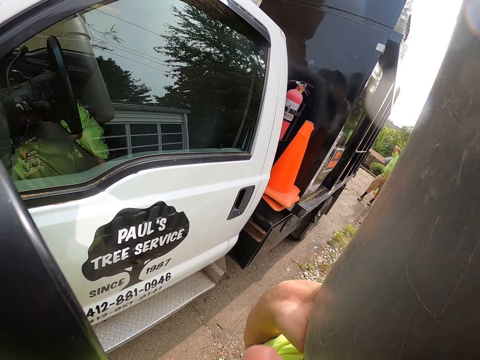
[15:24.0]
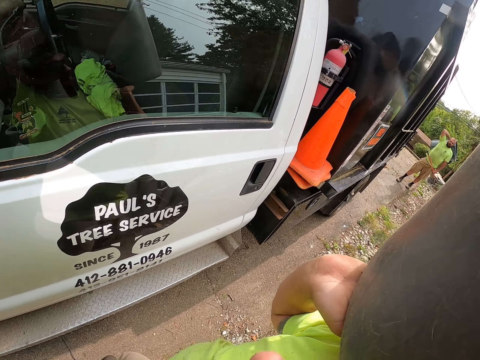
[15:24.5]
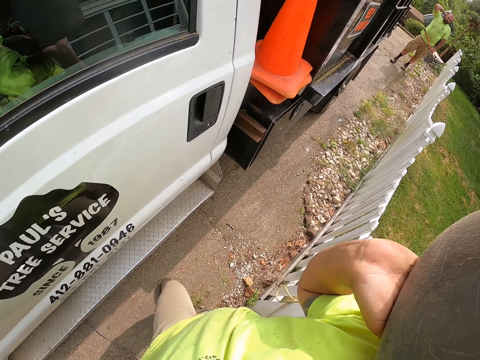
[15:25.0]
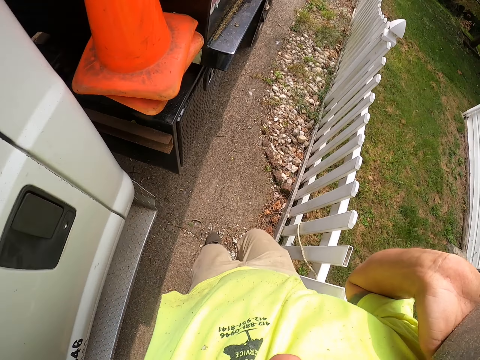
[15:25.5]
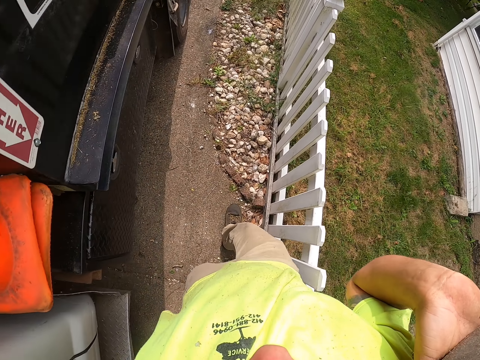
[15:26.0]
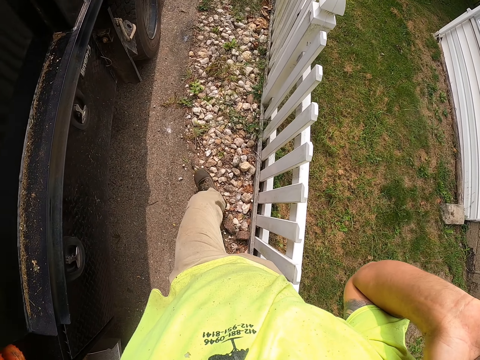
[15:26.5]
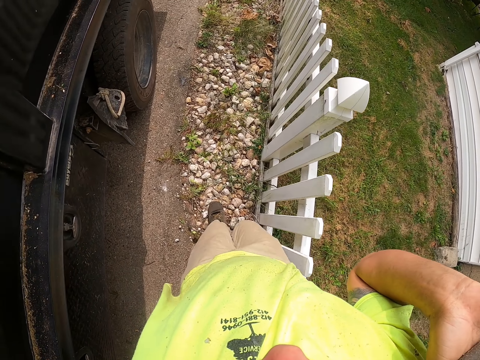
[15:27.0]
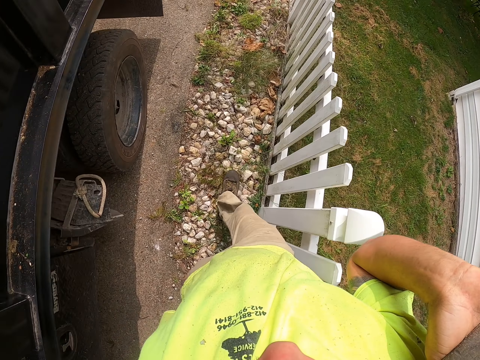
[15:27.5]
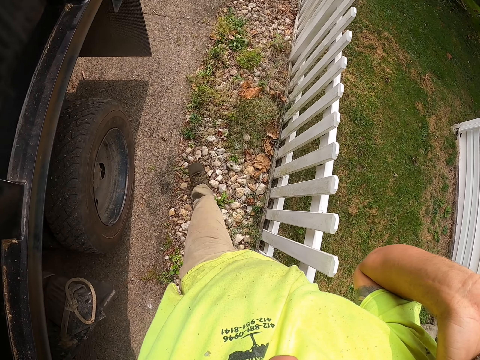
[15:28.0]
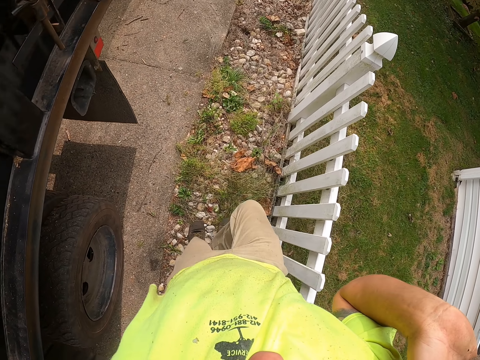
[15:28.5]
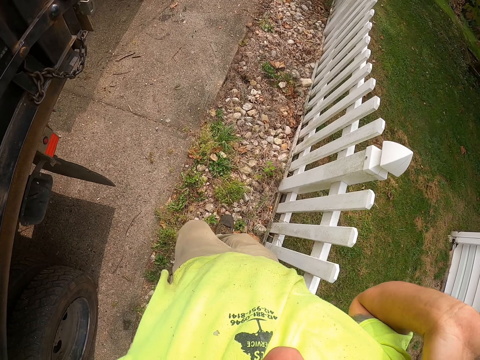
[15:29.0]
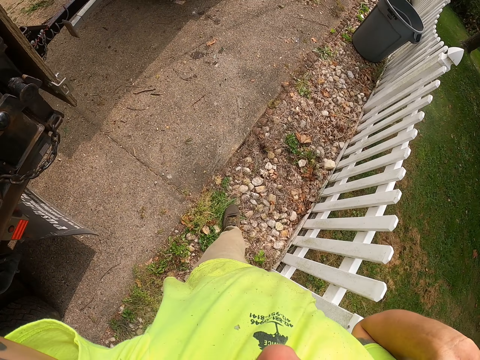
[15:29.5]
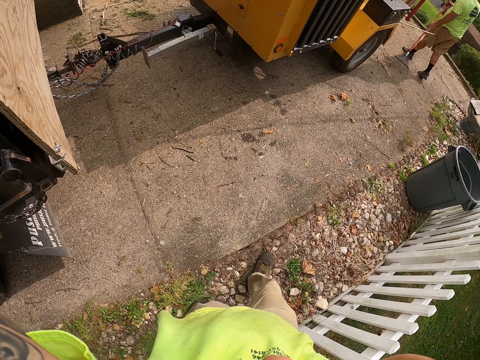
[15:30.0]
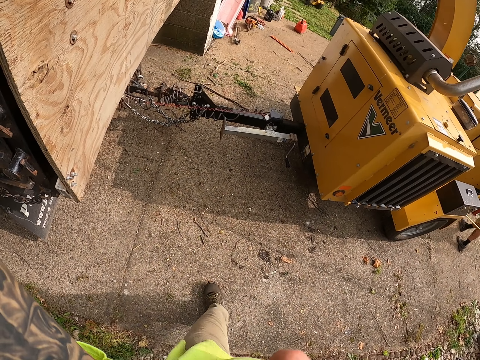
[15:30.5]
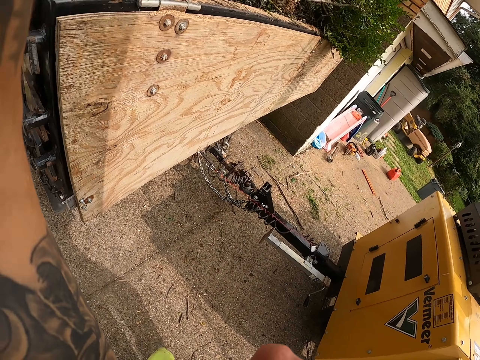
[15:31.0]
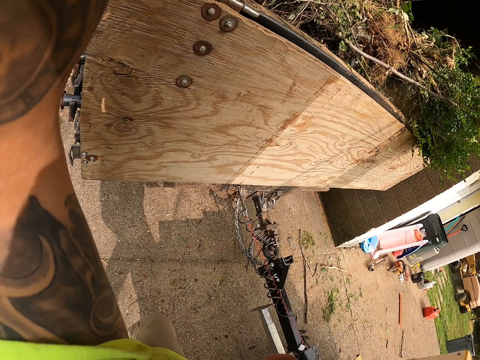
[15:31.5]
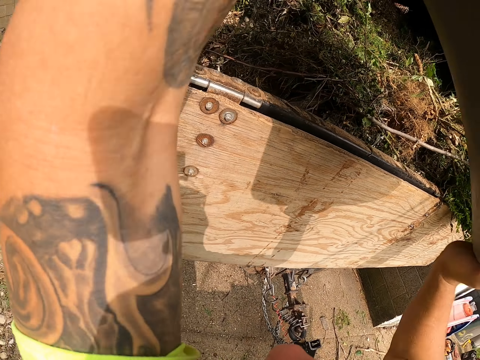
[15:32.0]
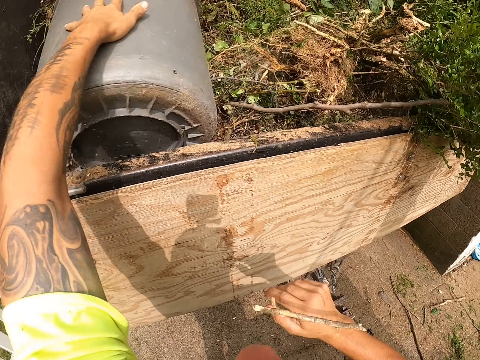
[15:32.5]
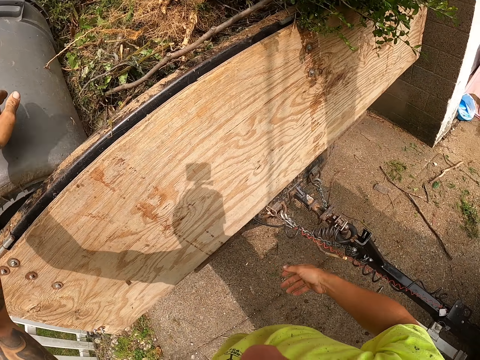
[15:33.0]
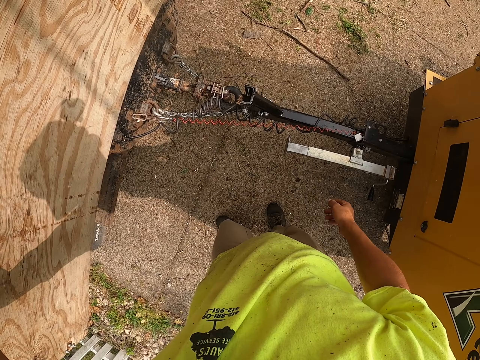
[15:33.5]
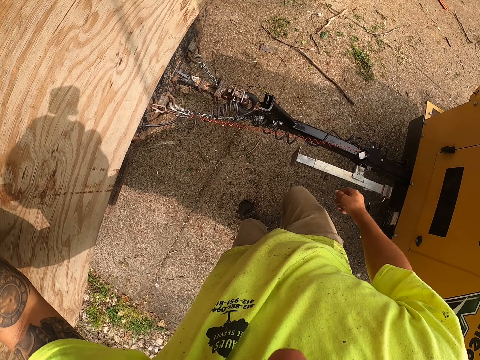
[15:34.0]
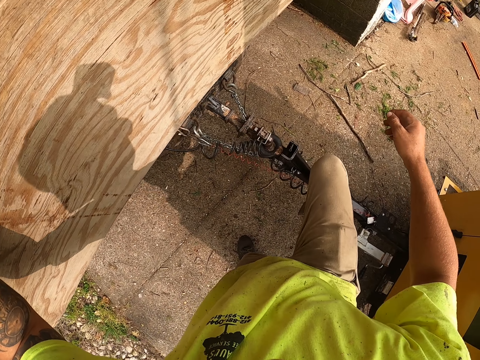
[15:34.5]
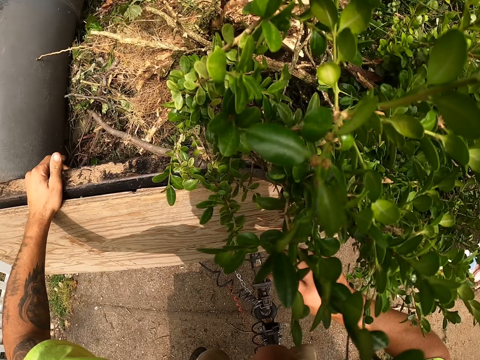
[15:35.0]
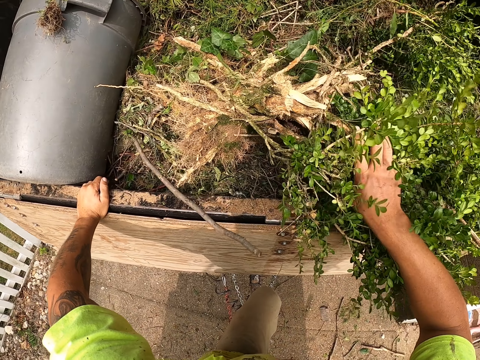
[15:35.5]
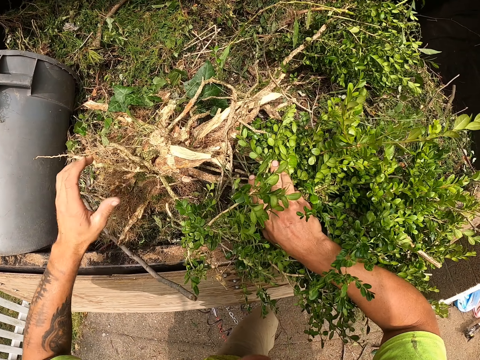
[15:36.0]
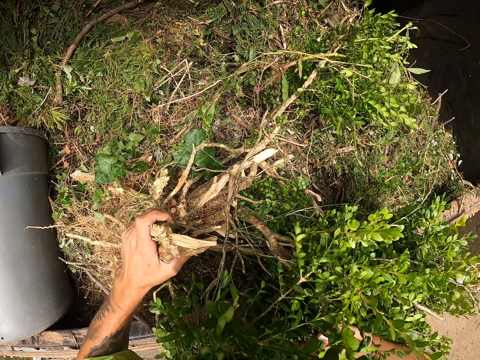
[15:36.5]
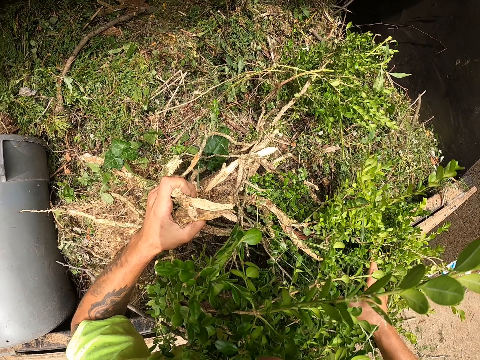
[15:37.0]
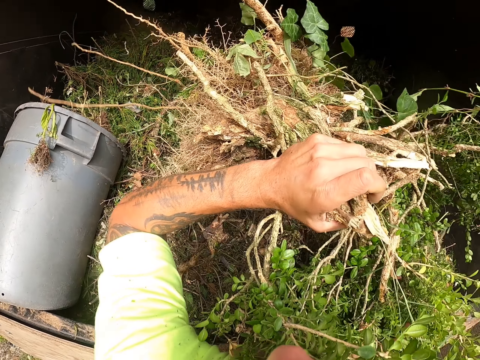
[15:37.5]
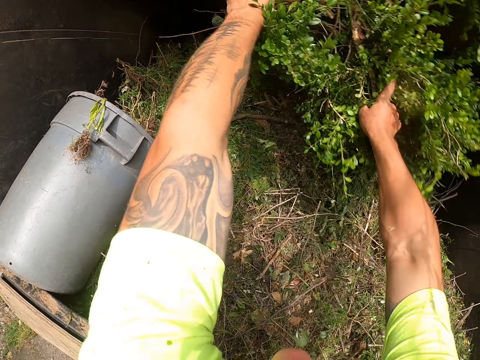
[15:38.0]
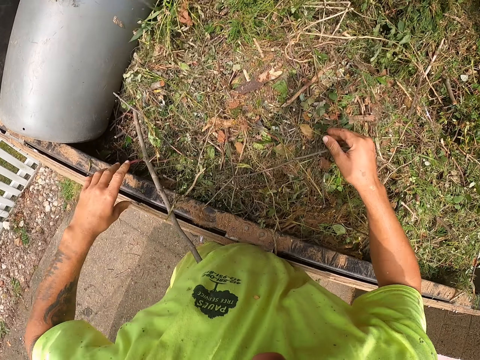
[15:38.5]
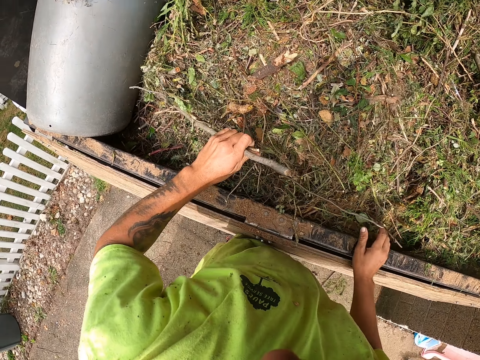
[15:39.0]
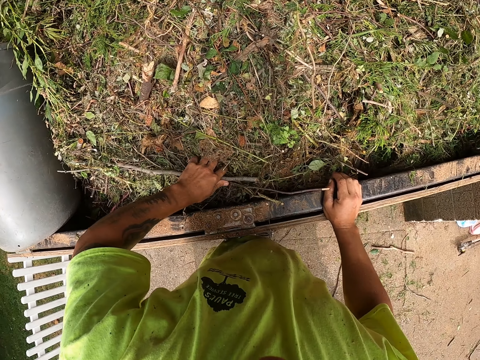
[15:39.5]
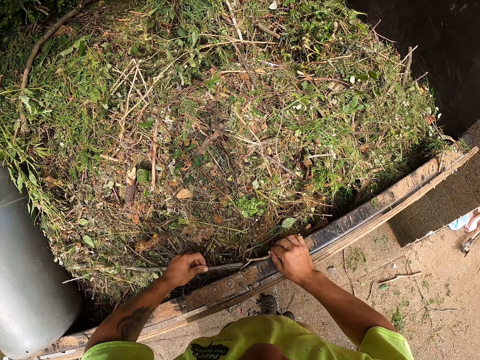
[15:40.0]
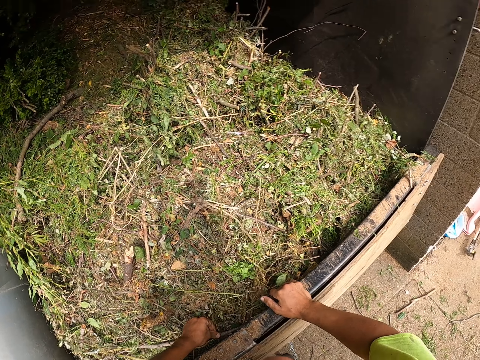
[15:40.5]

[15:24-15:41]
The camera wearer drops the bucket of grass on his head in a trailer. He climbs the bunk of the trailer. He sorts the grass in the trailer with his right hand. He sorts the grass in the trailer with both hands. He moves plants on the water.

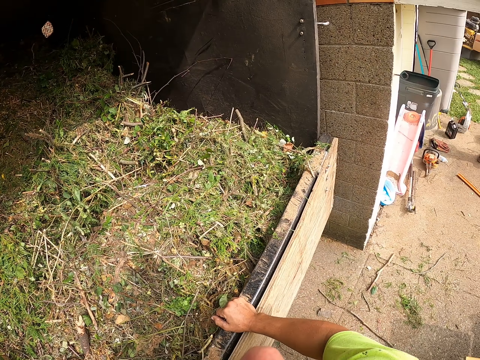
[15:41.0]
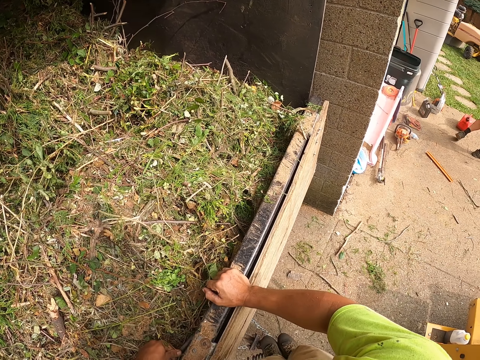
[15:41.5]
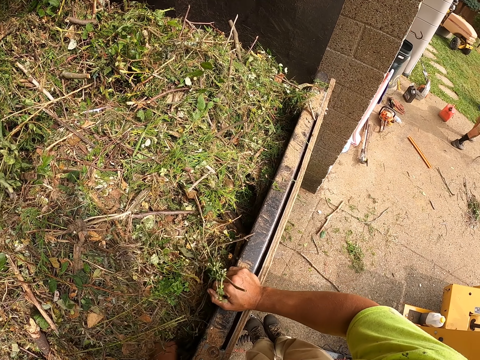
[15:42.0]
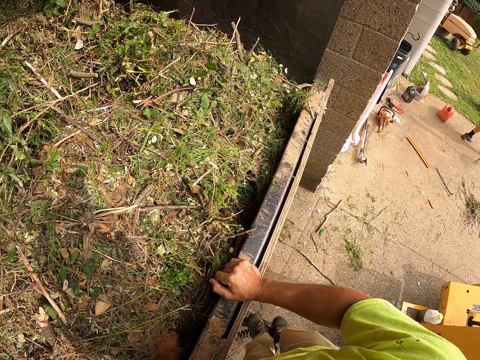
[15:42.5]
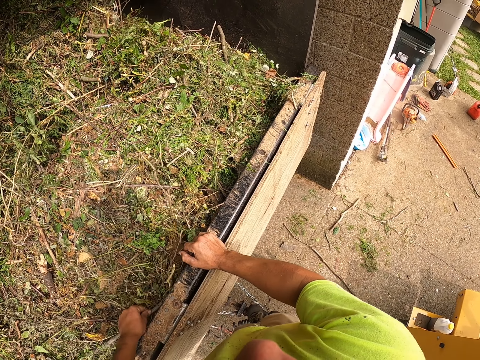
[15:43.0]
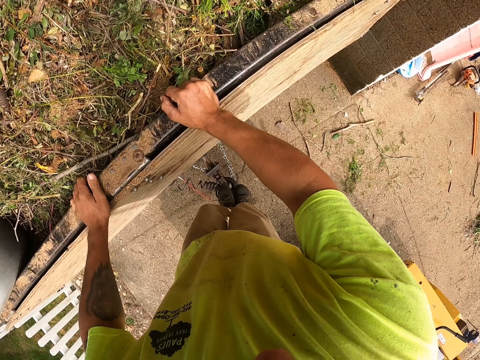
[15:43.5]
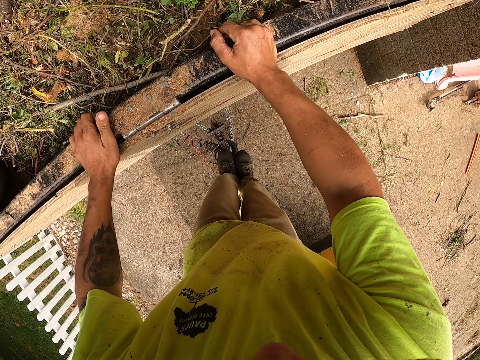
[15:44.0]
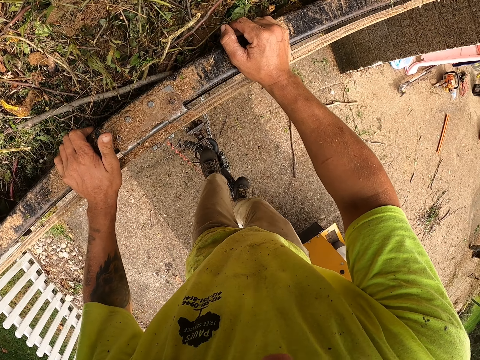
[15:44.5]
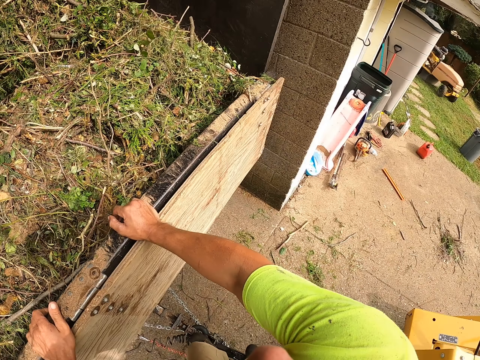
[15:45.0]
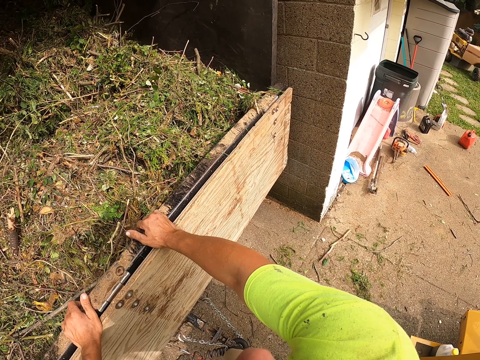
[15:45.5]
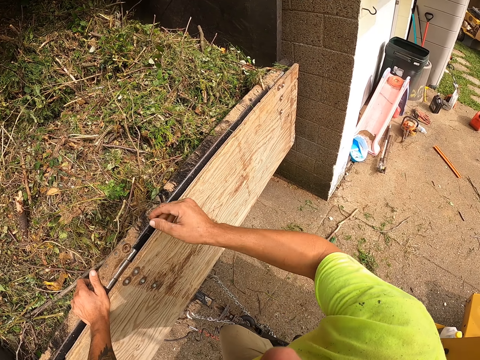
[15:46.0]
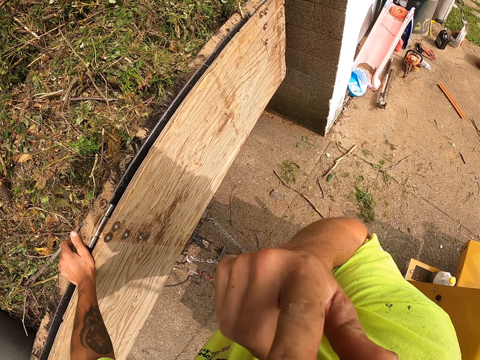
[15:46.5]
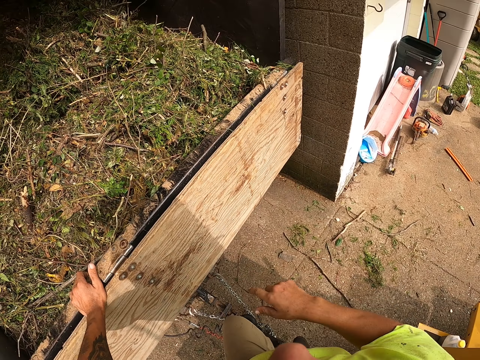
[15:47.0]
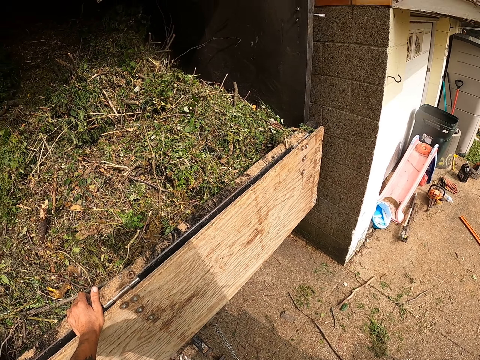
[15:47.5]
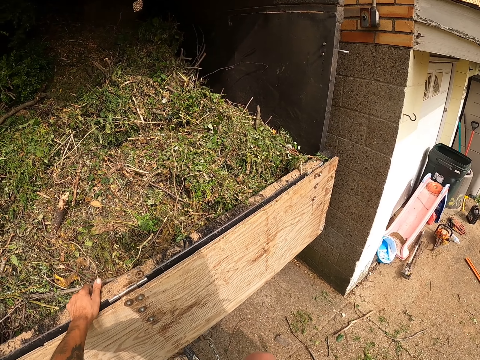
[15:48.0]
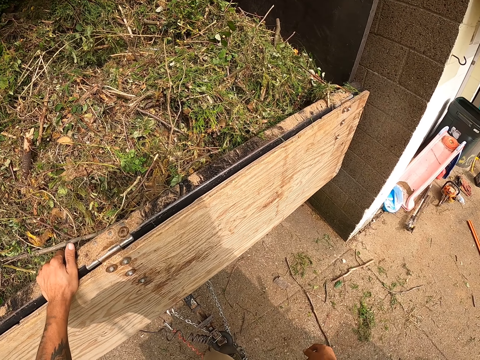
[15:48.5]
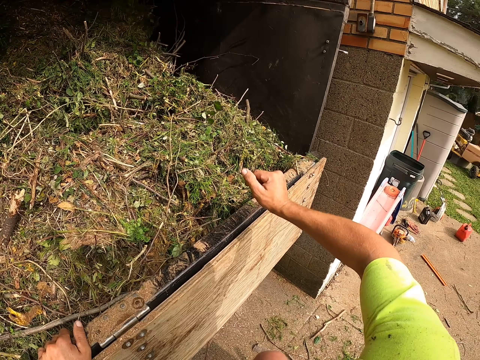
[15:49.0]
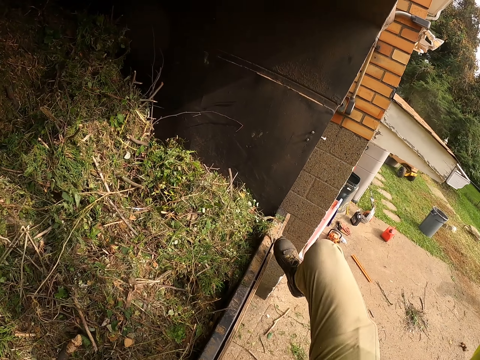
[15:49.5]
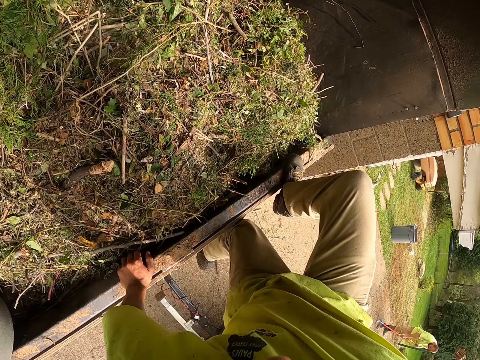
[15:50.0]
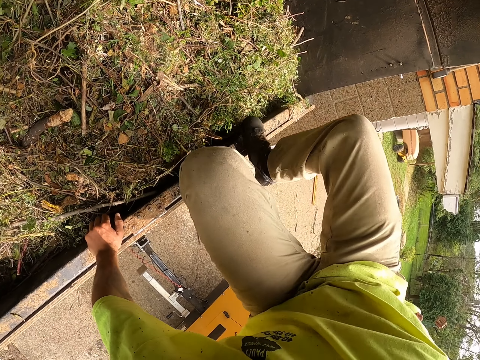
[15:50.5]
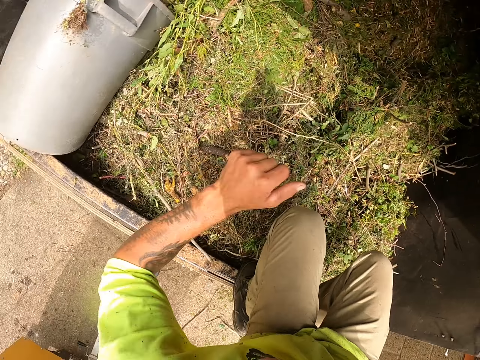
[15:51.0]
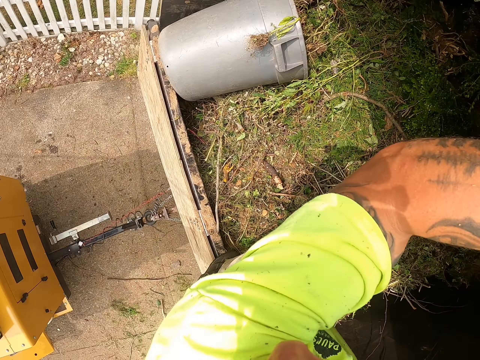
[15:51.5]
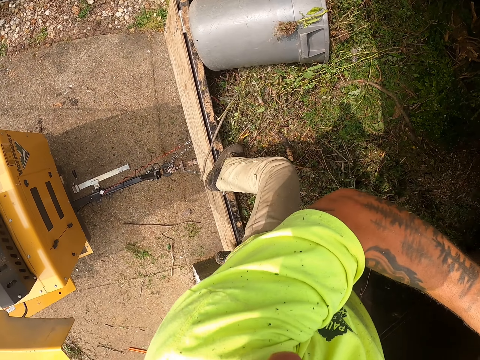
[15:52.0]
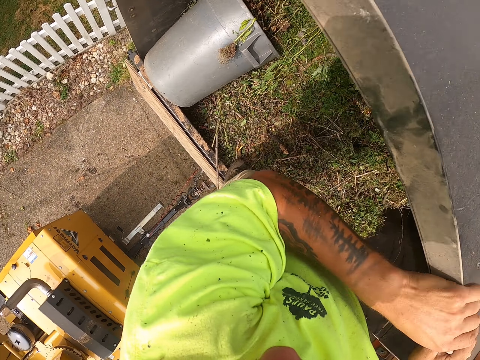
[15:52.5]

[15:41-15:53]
The camera wearer touches his face with his right hand. He climbs into the trailer.
